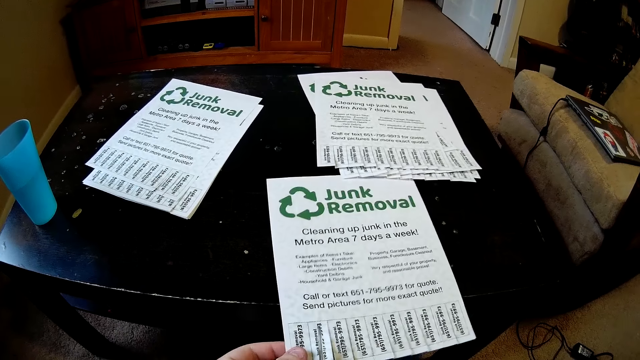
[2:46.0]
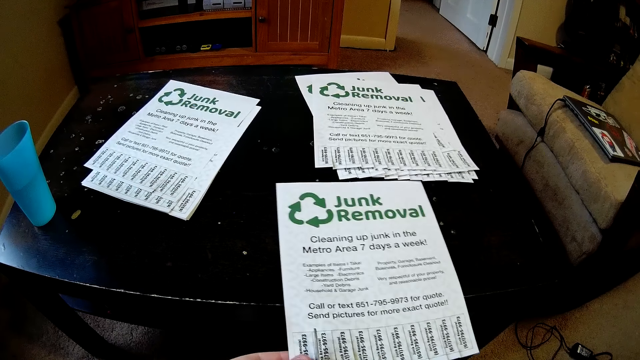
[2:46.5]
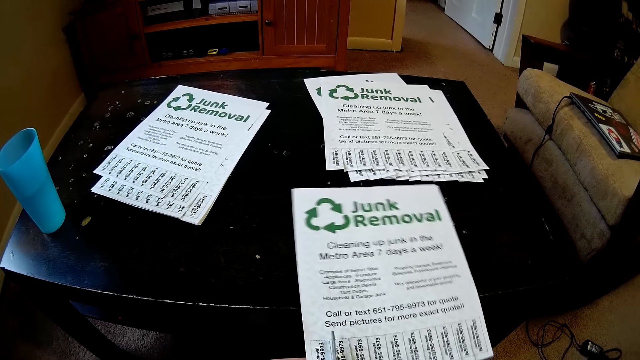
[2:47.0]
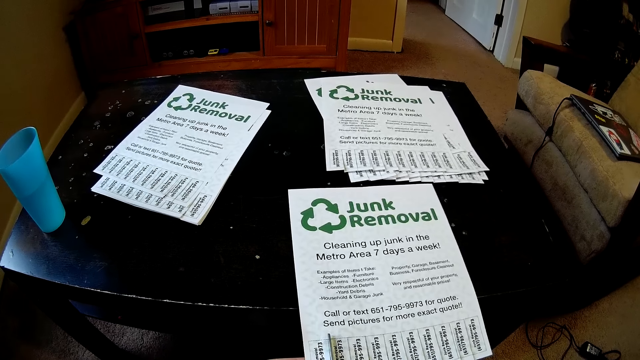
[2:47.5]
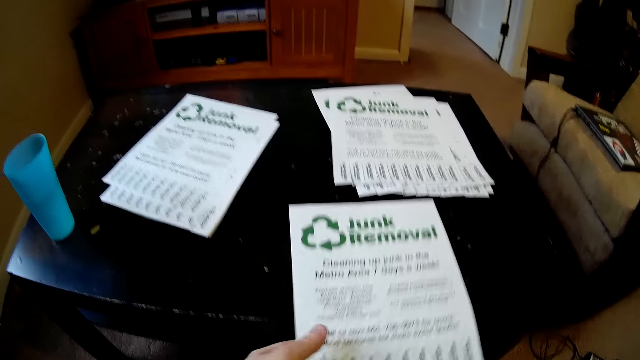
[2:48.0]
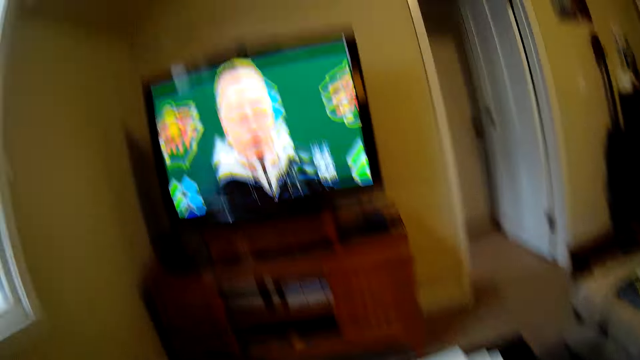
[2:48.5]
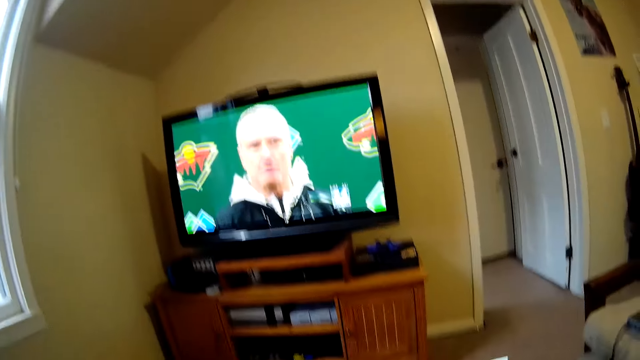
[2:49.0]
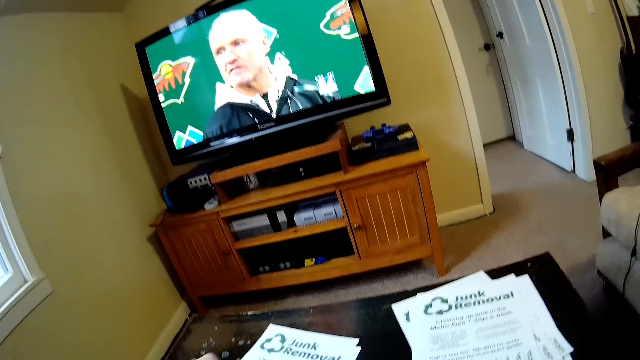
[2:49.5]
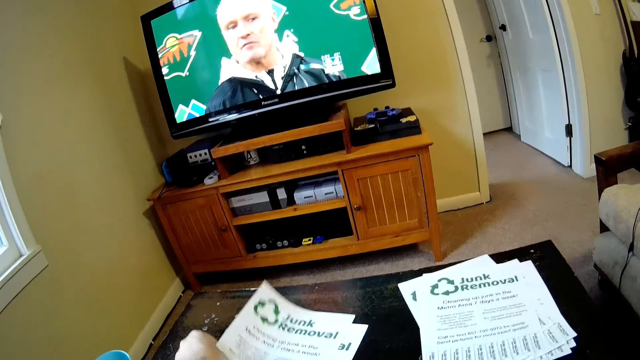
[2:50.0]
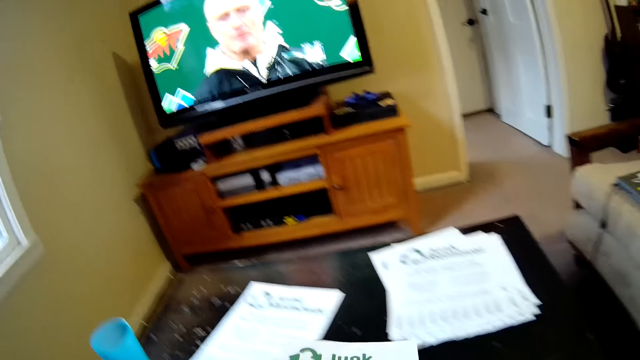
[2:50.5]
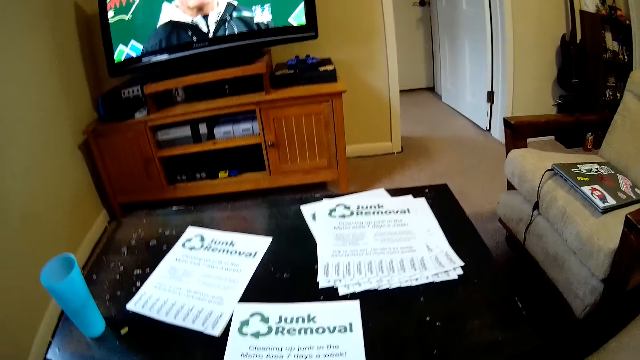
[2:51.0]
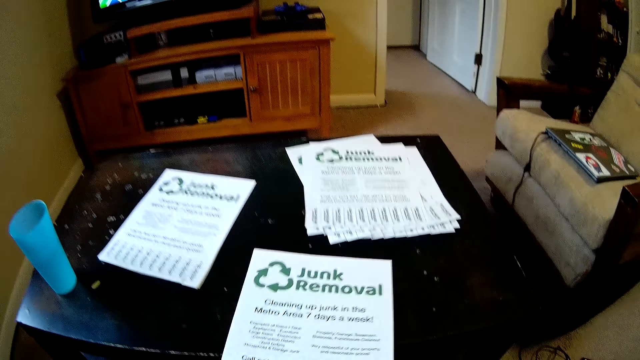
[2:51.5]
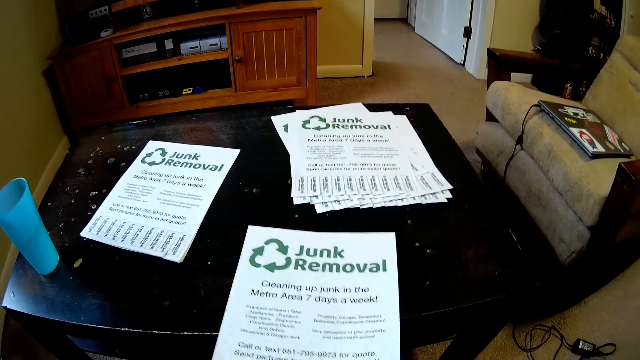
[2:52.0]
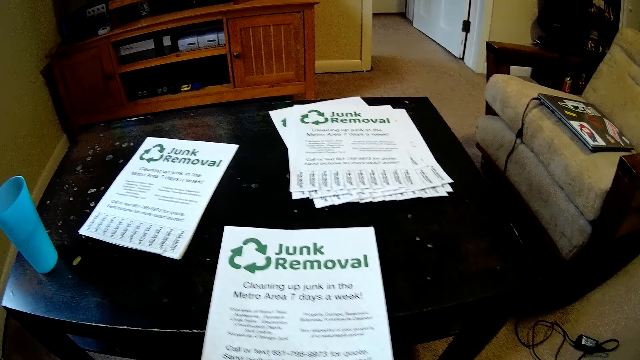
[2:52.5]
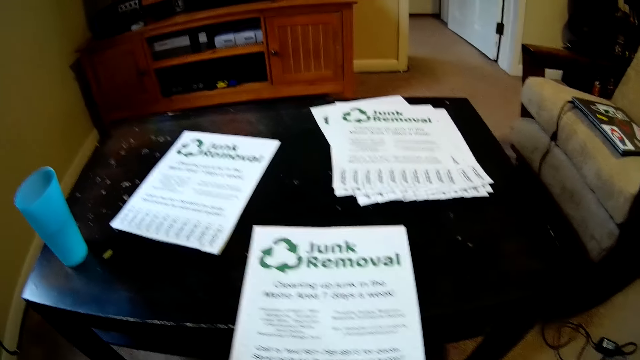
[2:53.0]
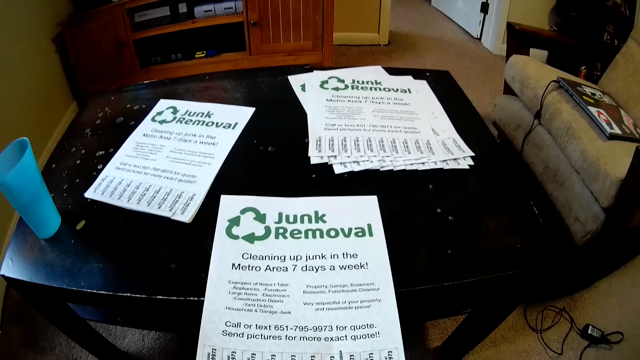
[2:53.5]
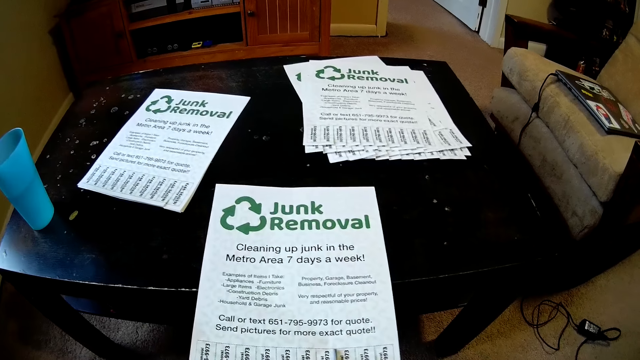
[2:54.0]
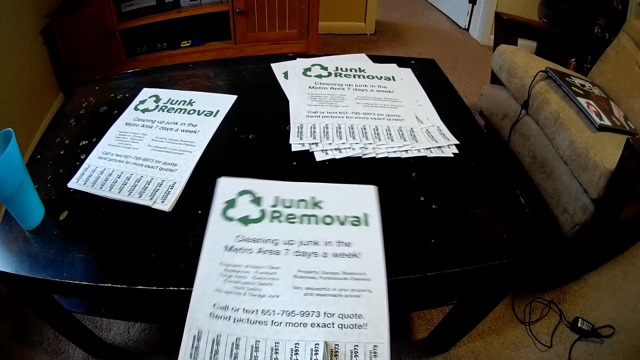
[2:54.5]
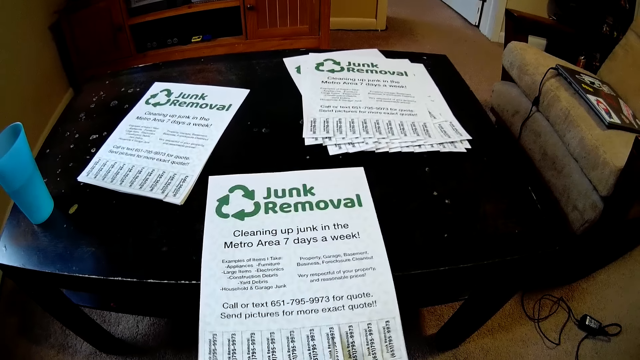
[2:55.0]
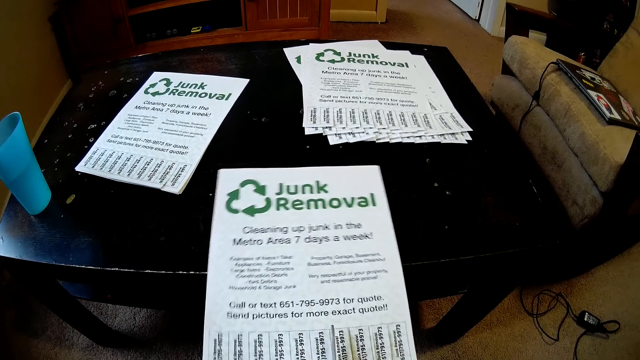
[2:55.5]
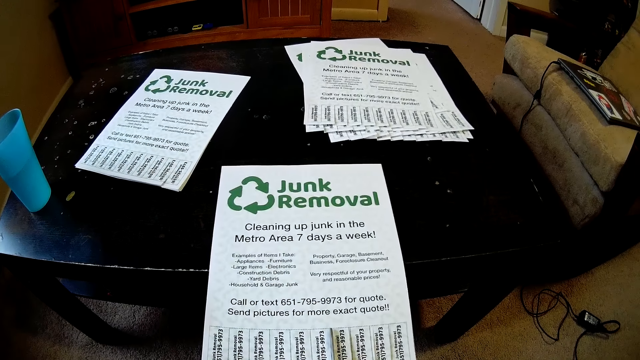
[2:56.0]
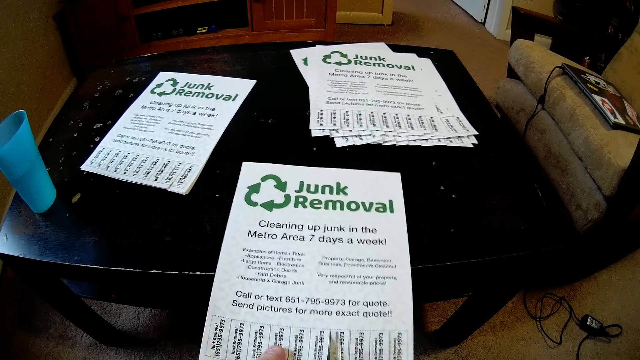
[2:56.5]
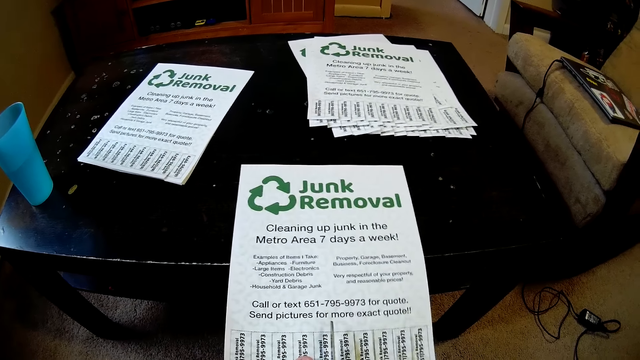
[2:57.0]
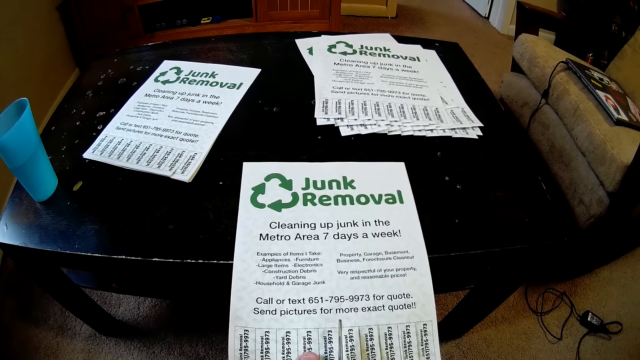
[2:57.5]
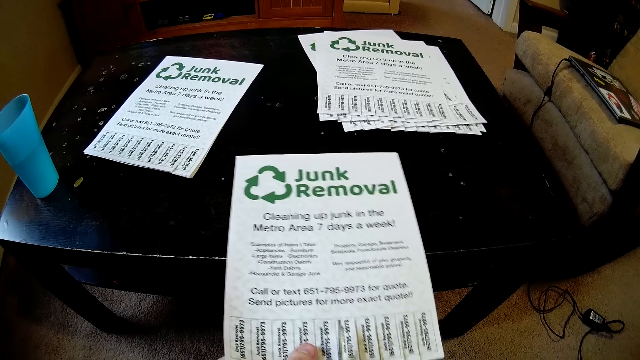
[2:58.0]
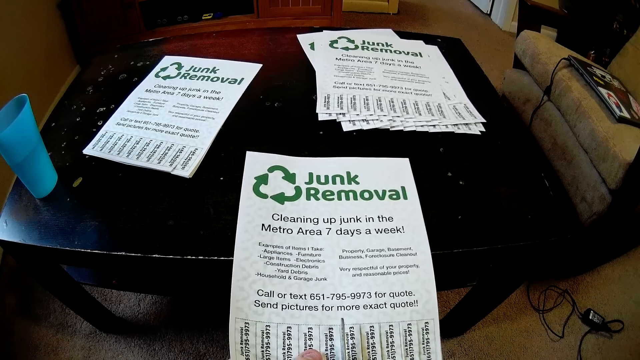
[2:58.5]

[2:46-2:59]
The camera wearer looks at the television. They pick a paper from the others. They move the paper on the table. They place the paper on a table. They cut the paper with a pair of scissors.

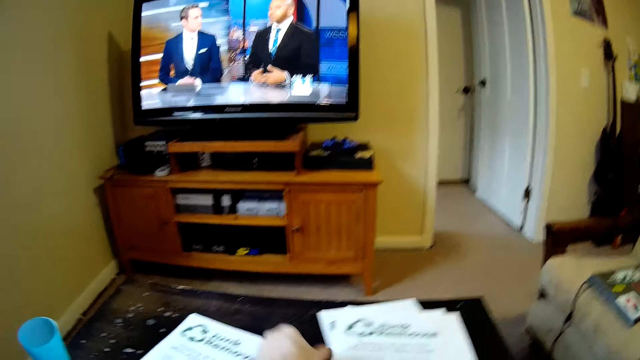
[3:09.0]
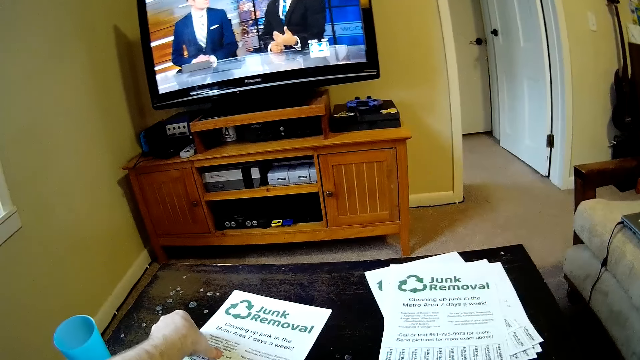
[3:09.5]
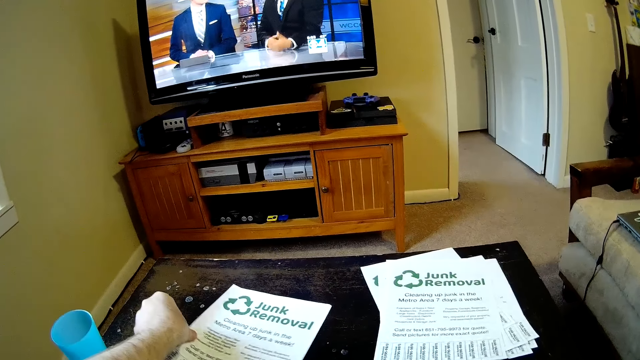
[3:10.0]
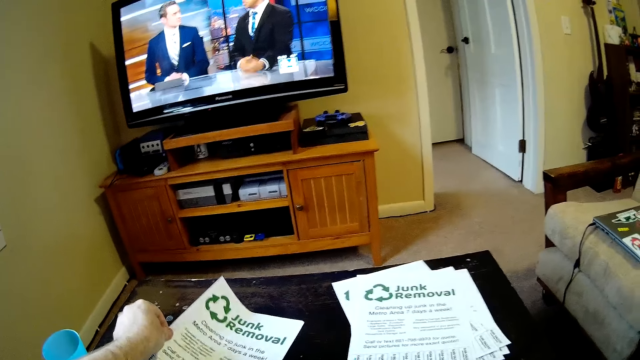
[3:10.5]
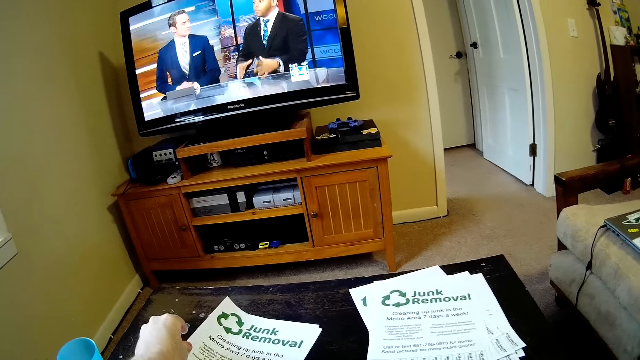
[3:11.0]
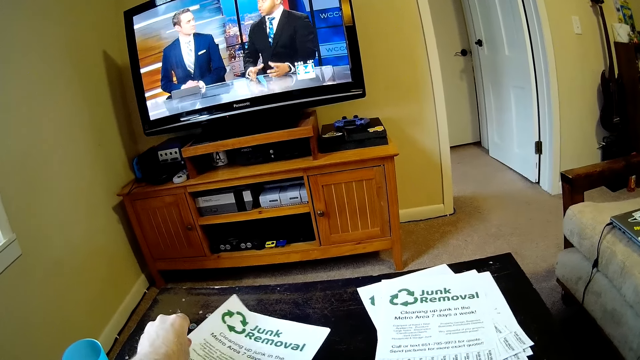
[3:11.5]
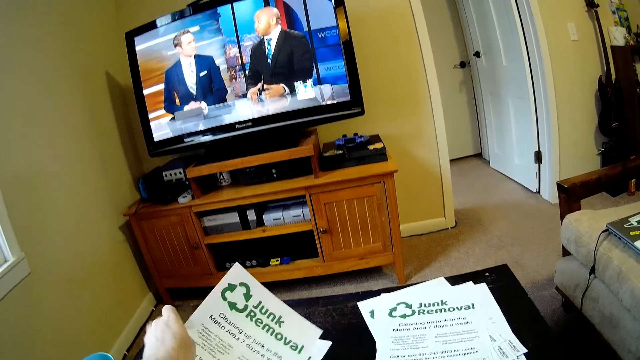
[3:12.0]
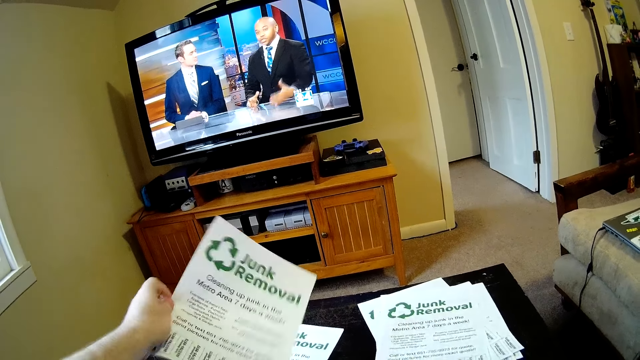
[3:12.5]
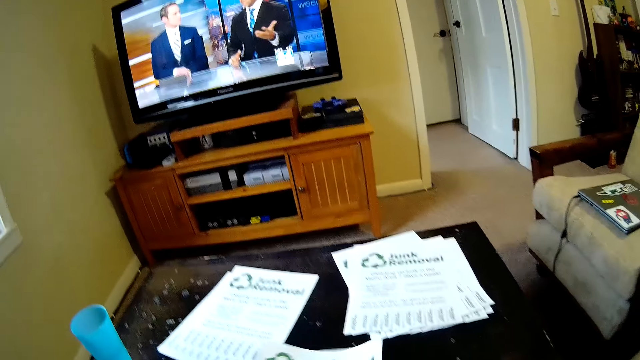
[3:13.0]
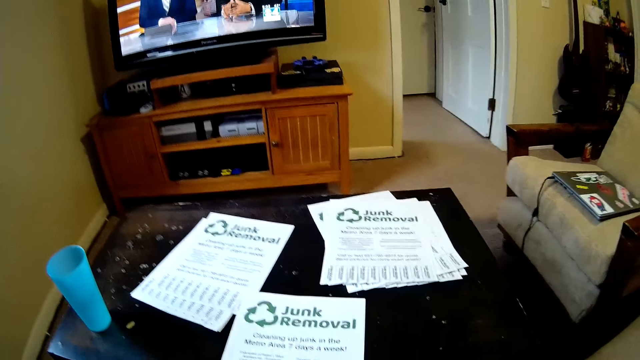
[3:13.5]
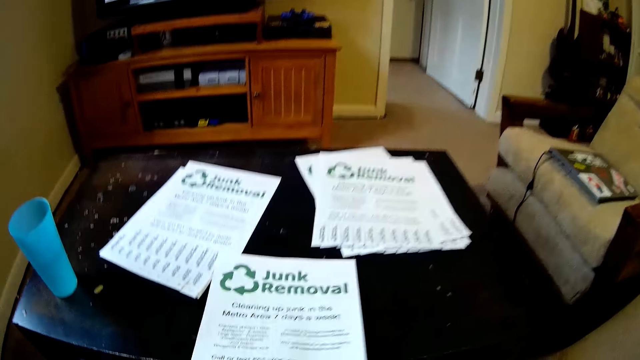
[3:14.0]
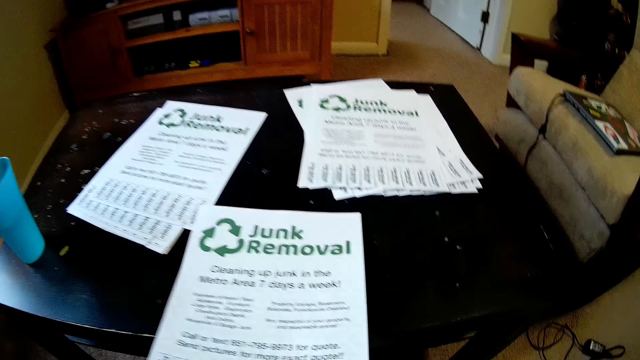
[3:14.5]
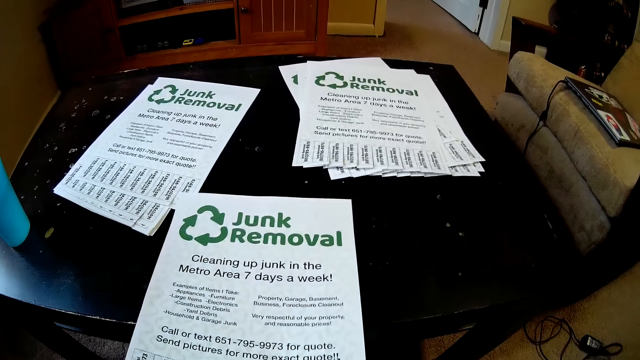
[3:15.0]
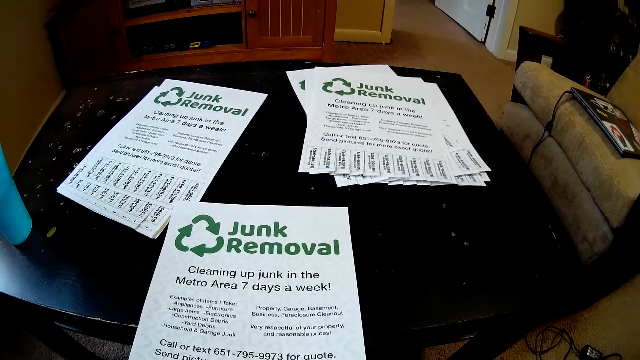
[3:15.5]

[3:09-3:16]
The camera wearer places a paper on top of another. They pick a paper from the others. They place the paper on a table. They cut the paper with a pair of scissors.
